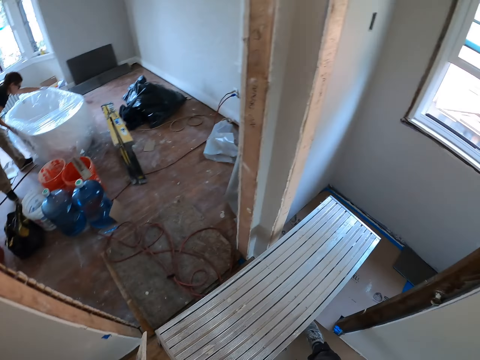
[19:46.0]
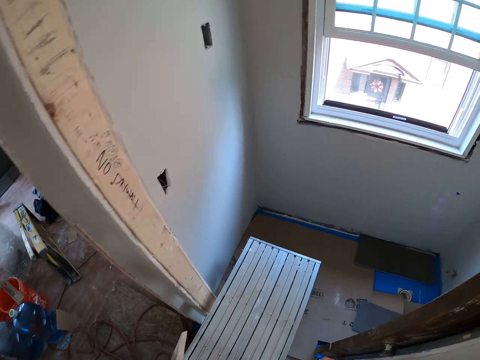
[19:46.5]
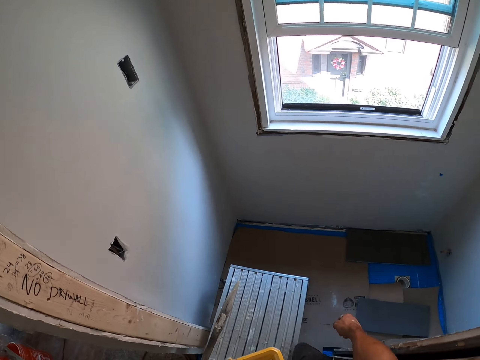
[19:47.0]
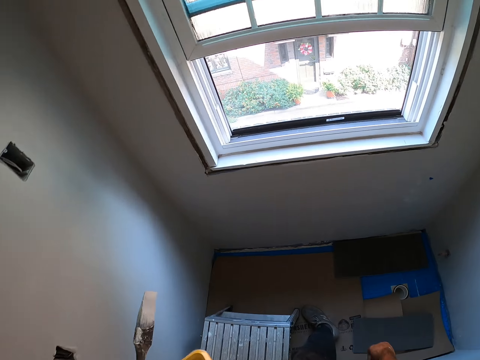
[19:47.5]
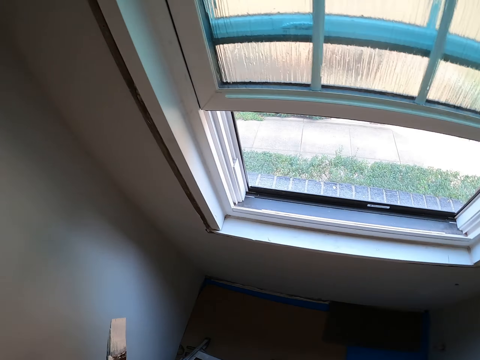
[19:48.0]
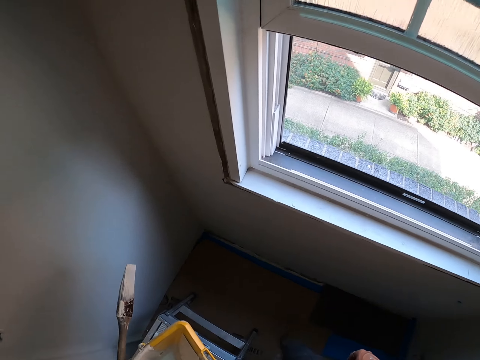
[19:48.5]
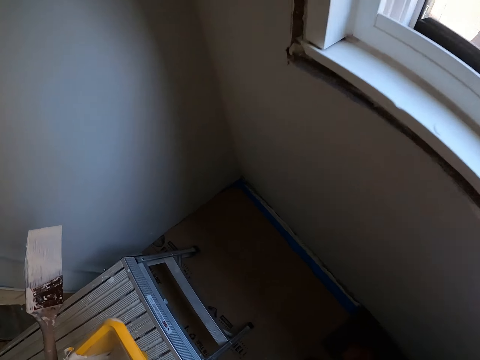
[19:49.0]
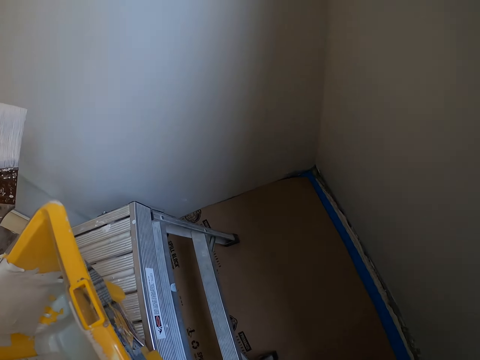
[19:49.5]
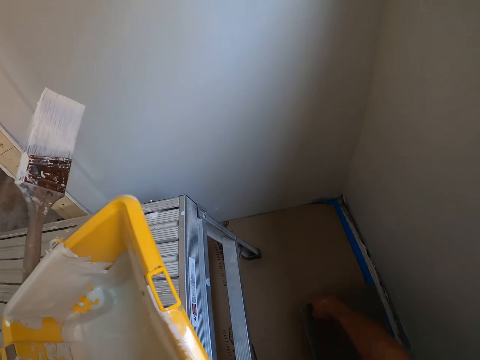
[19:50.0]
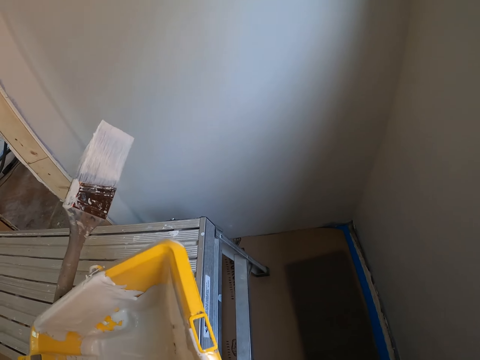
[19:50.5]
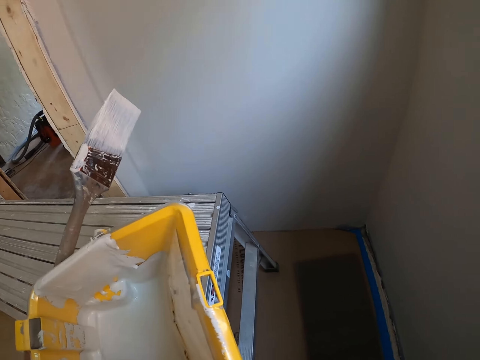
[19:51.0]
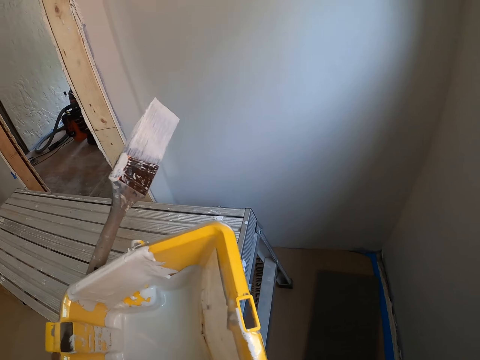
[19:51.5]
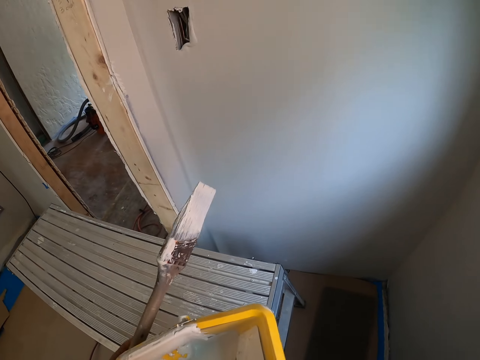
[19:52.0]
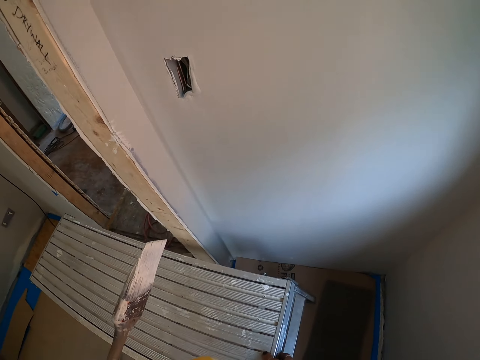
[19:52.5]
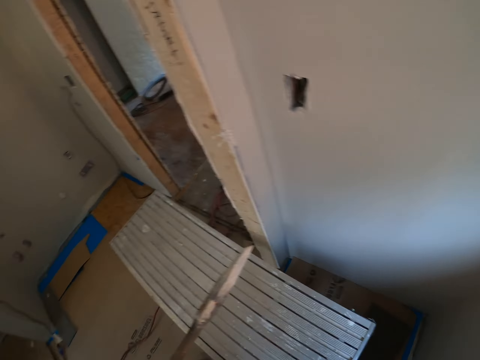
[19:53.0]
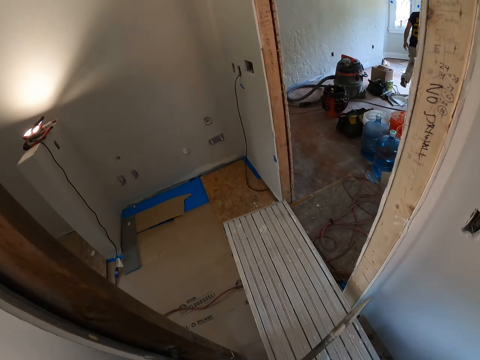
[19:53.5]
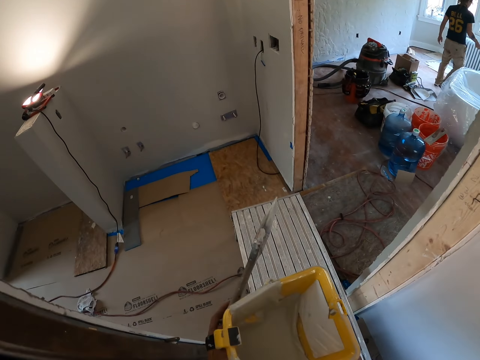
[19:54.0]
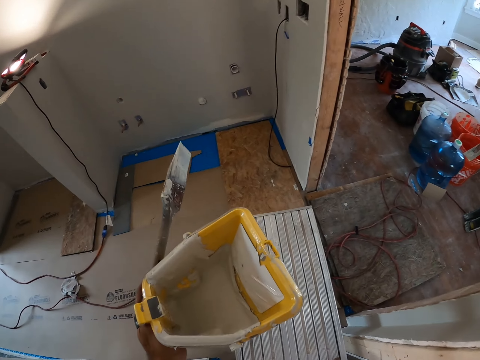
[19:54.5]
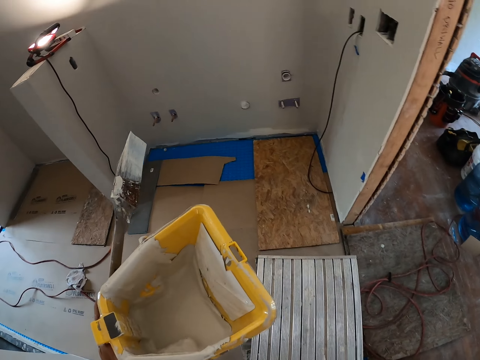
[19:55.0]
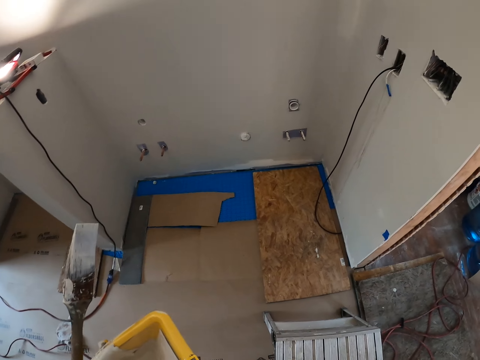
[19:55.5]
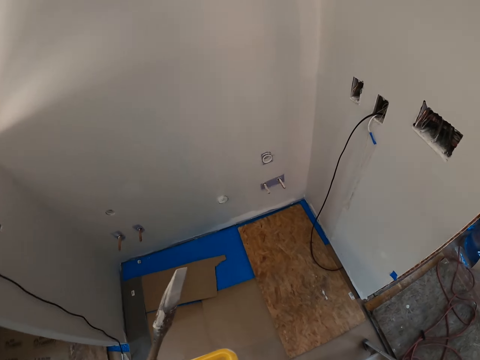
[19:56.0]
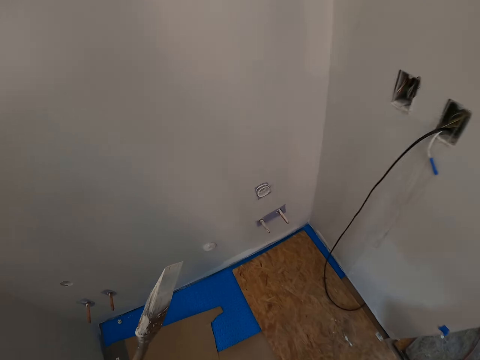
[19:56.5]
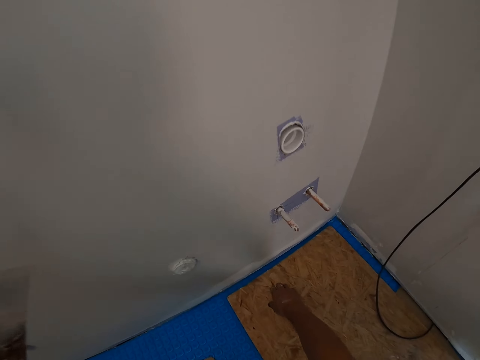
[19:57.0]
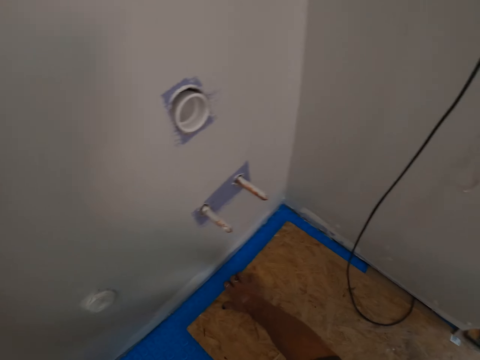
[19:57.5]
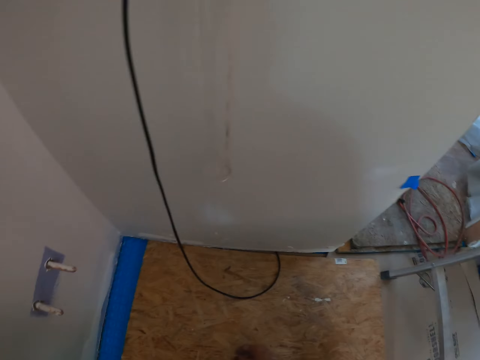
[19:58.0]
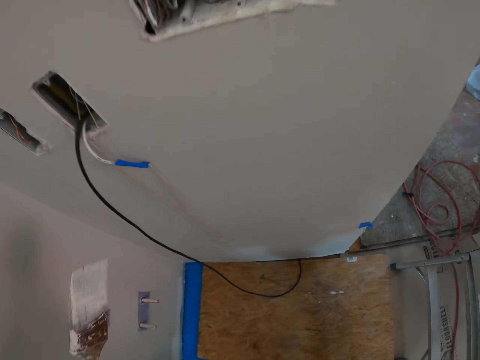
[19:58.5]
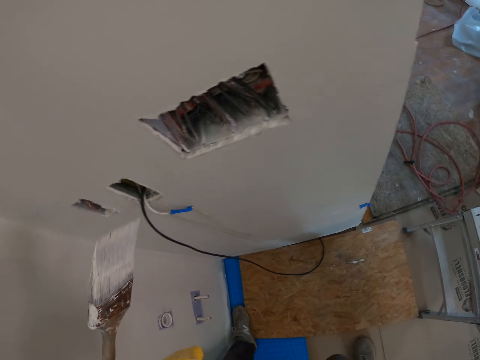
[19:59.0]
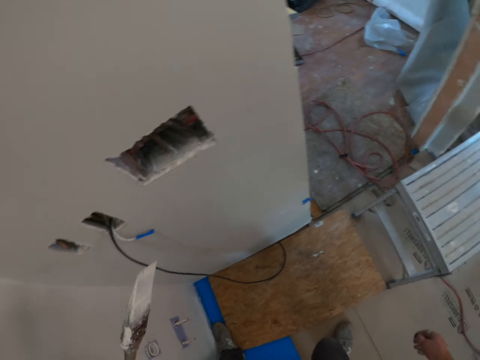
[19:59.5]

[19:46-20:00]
The camera wearer adjusts the stand. They move the wood. They move the scaffolding stand. They walk around the room. They adjust the plywood. They move the wood.

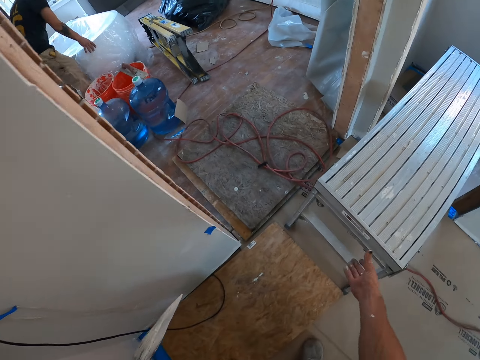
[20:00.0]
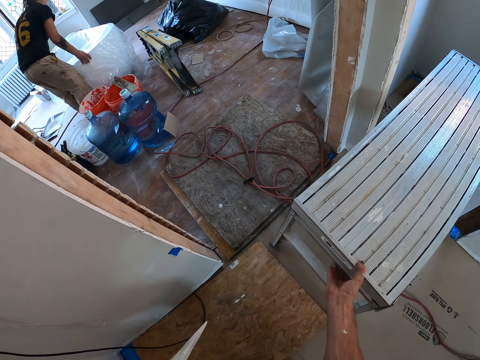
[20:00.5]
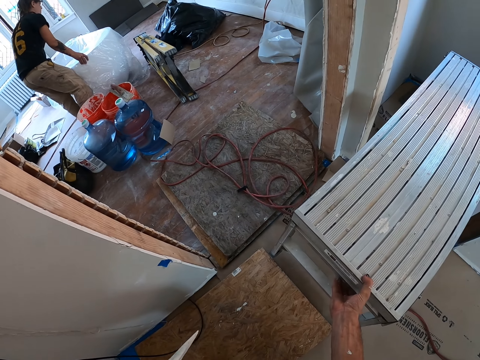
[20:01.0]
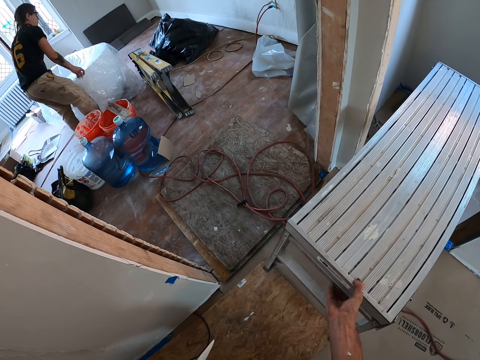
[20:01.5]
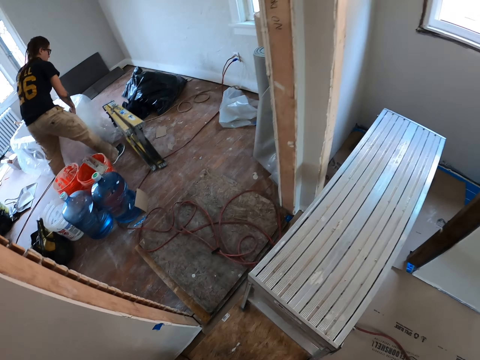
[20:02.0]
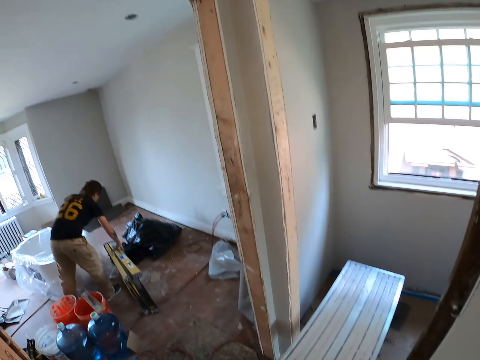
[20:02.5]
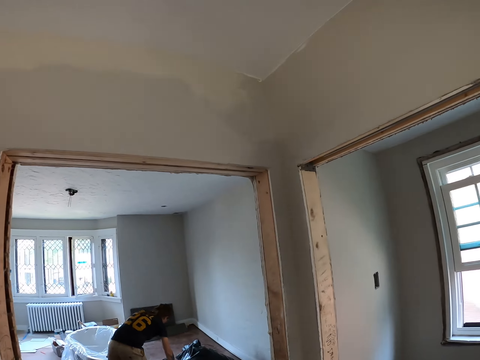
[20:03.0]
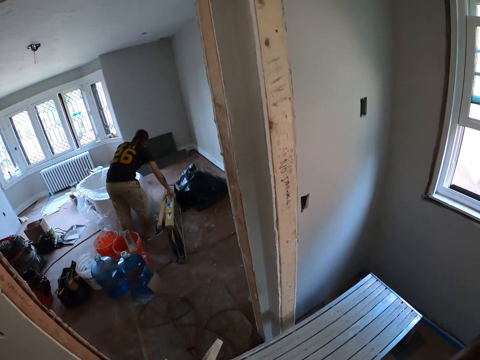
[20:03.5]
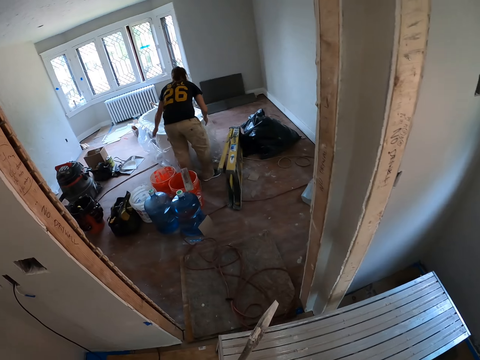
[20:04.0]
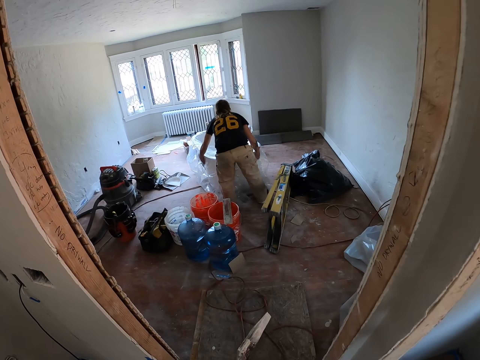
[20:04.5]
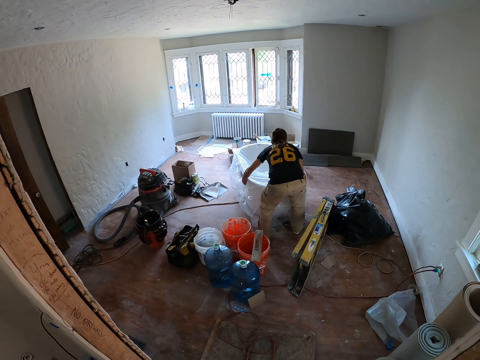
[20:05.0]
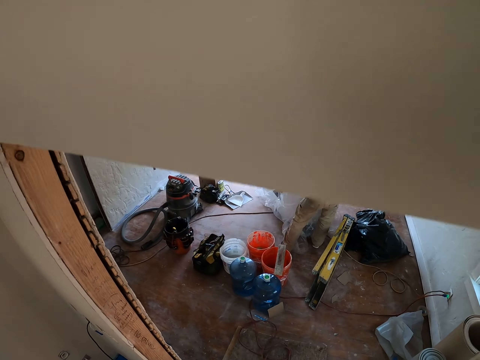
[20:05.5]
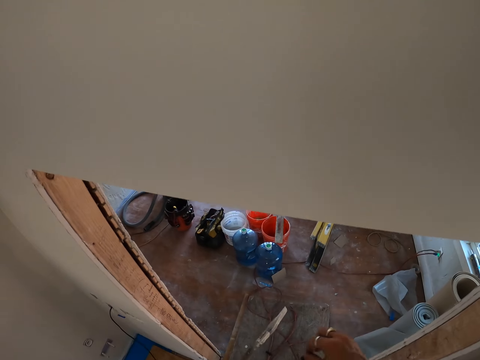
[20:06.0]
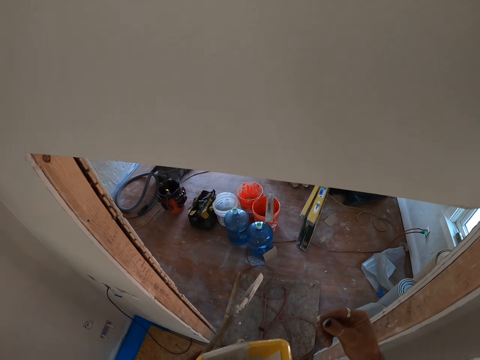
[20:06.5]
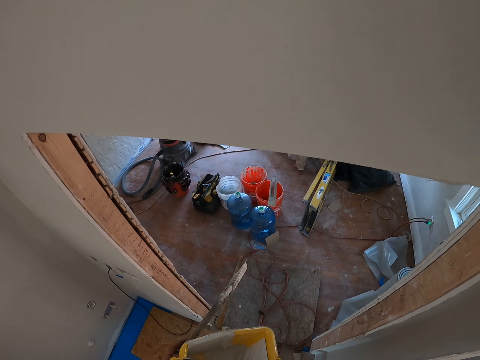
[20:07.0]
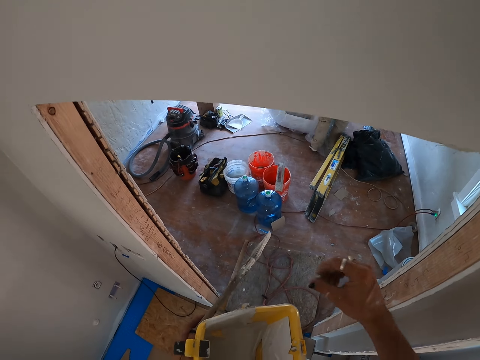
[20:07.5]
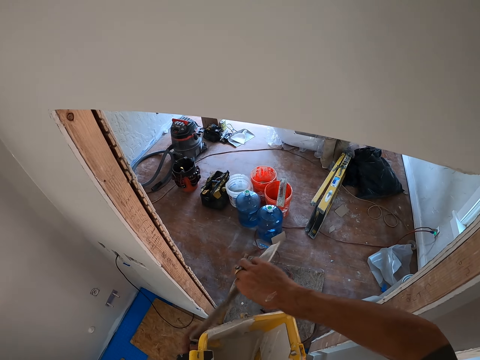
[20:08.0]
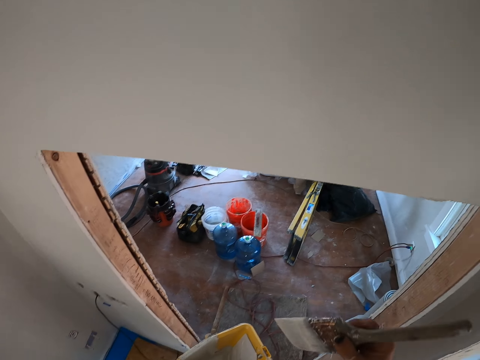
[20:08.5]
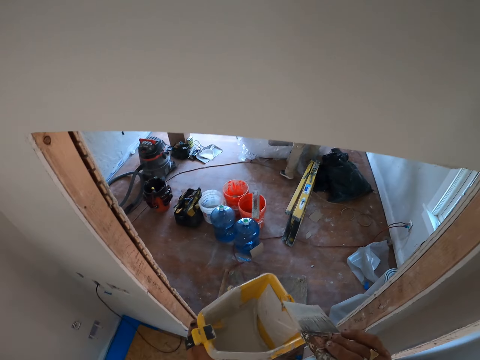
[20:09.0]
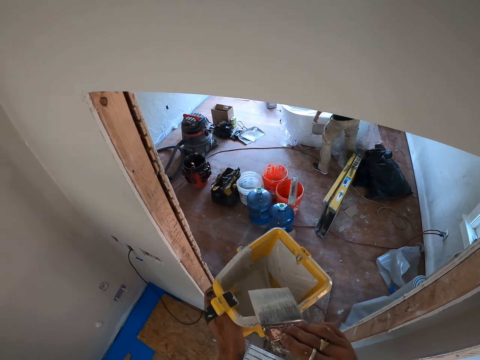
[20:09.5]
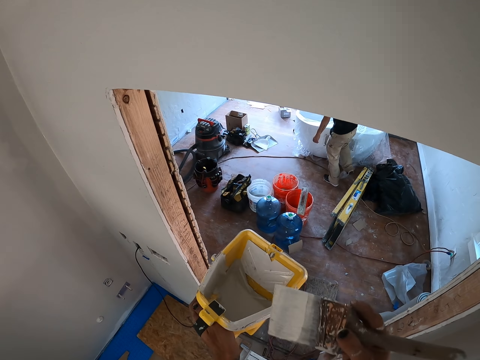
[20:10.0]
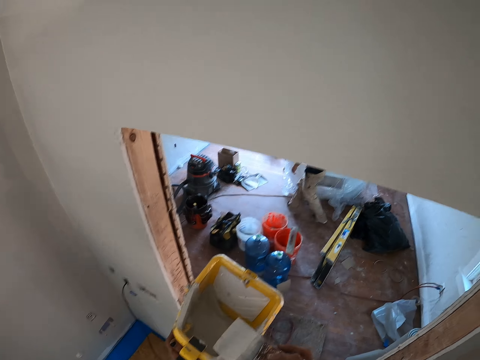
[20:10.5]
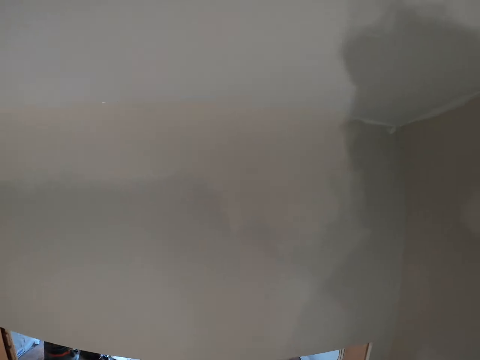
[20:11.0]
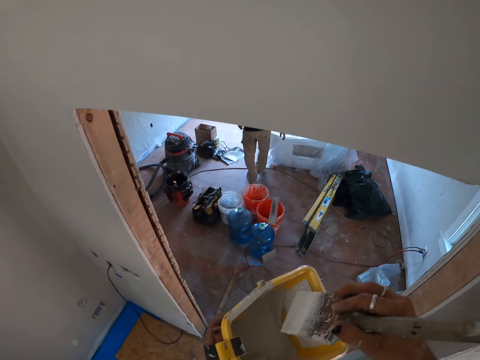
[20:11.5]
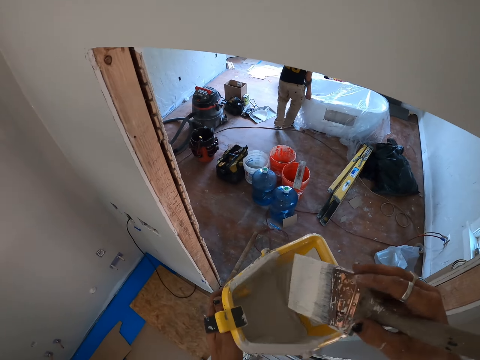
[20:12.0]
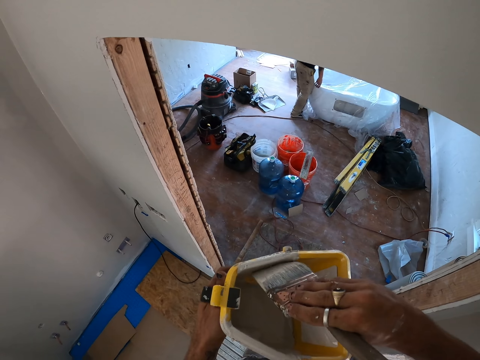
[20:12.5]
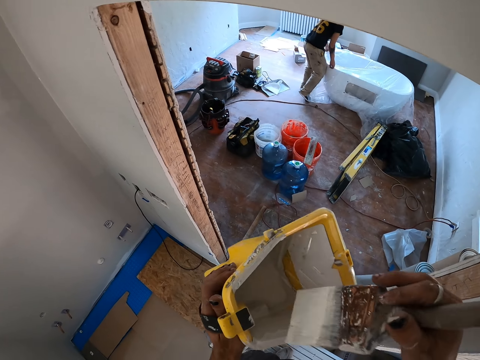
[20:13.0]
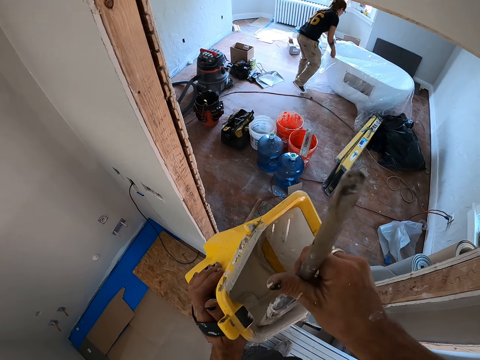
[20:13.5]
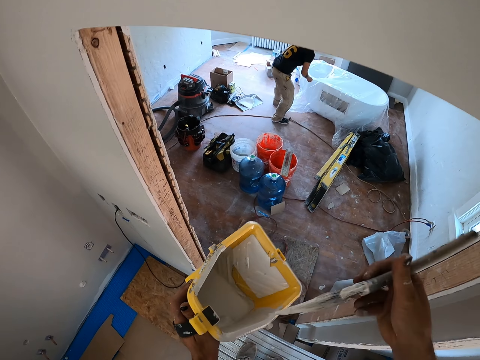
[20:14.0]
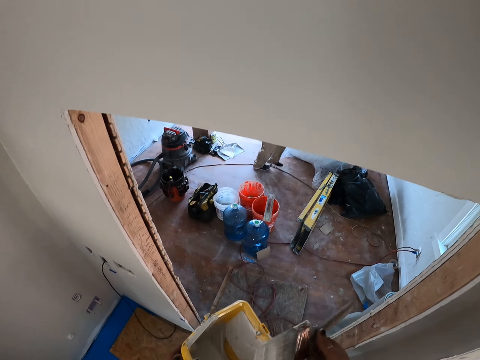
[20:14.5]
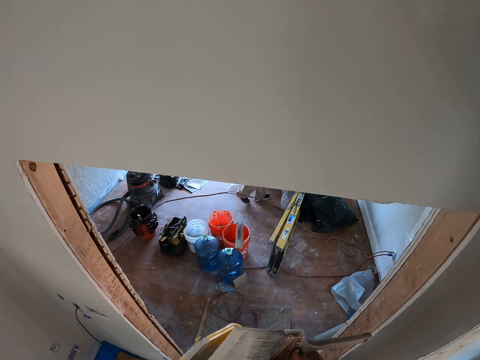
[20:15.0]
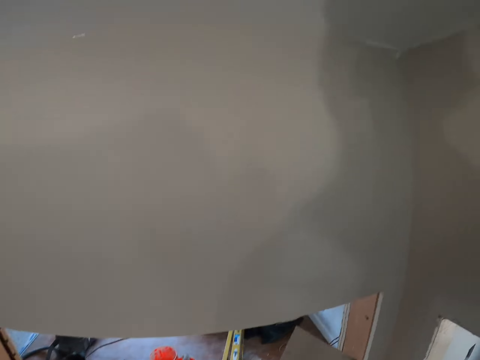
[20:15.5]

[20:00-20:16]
The camera wearer adjusts the stand. They move the scaffolding stand. They step on the scaffolding stand. They pick up the brush. They dip the paint brush in the paint bucket and wipe the excess paint in the bucket. They dip the brush in the paint bucket and wipe the excess paint in the bucket.
